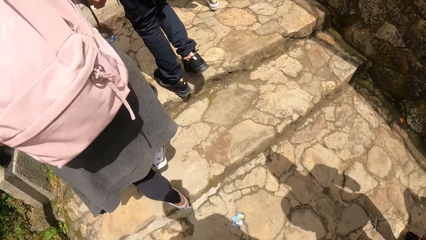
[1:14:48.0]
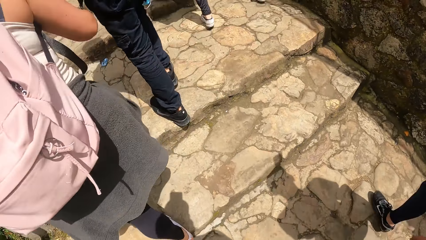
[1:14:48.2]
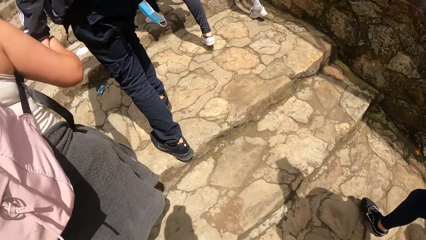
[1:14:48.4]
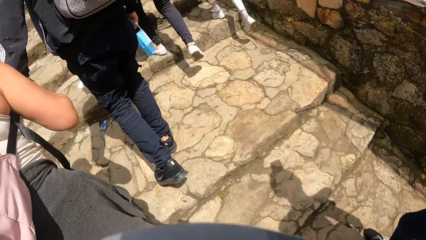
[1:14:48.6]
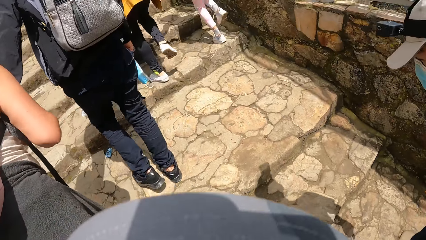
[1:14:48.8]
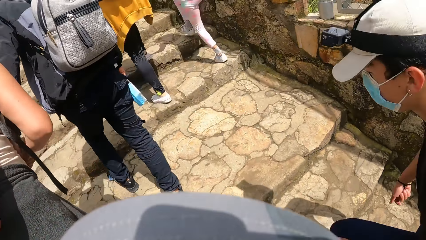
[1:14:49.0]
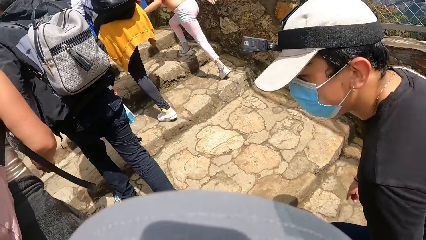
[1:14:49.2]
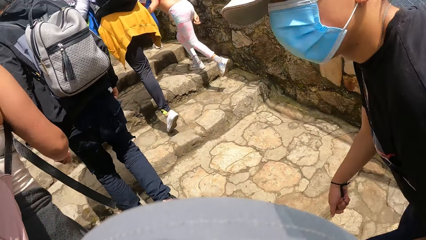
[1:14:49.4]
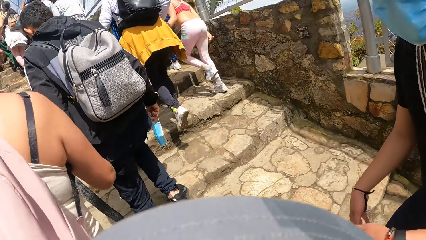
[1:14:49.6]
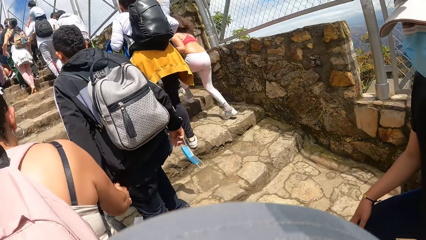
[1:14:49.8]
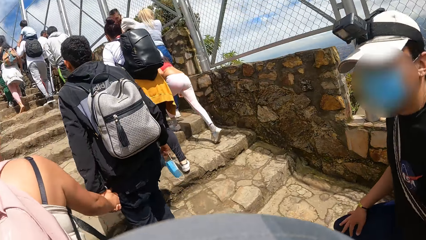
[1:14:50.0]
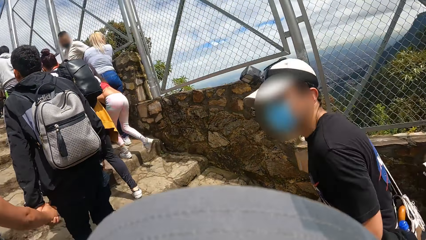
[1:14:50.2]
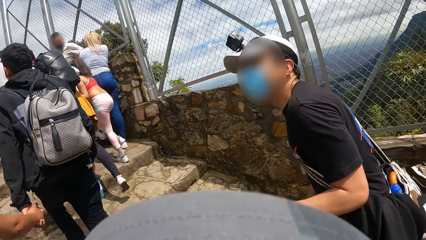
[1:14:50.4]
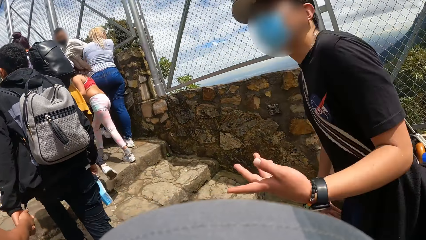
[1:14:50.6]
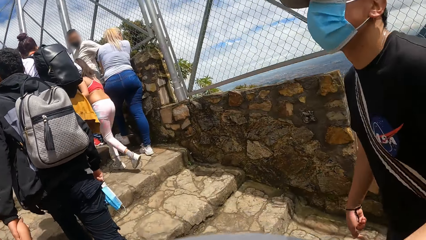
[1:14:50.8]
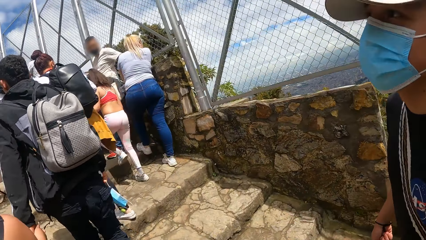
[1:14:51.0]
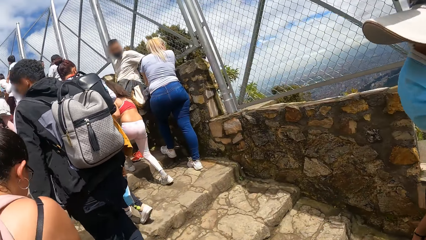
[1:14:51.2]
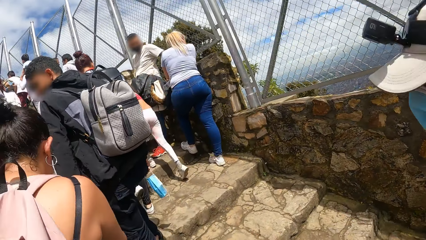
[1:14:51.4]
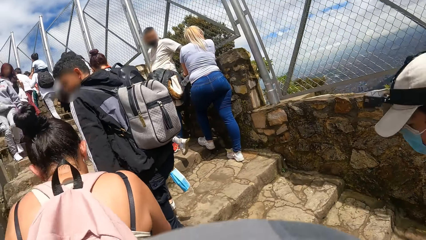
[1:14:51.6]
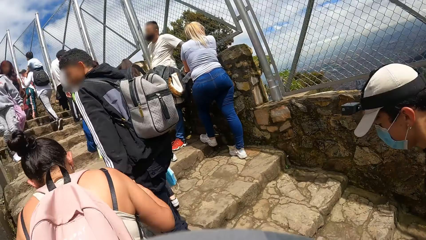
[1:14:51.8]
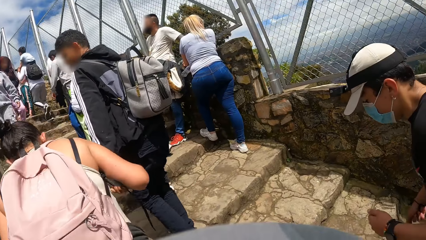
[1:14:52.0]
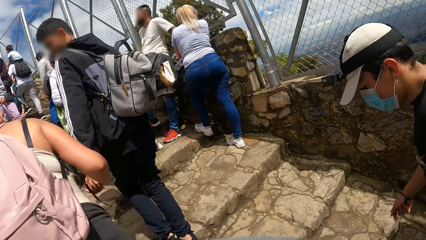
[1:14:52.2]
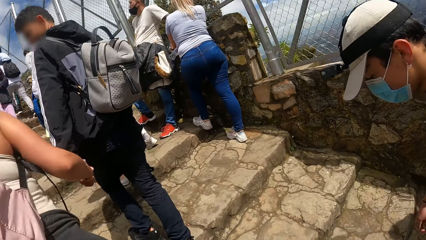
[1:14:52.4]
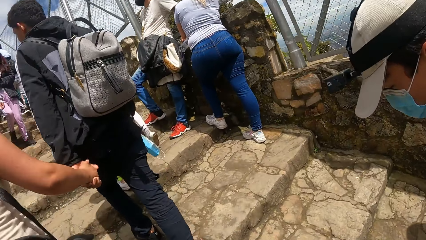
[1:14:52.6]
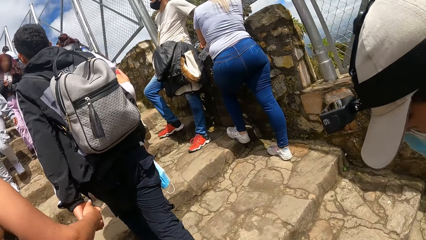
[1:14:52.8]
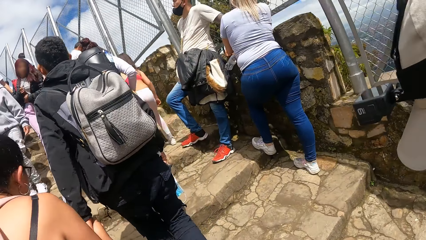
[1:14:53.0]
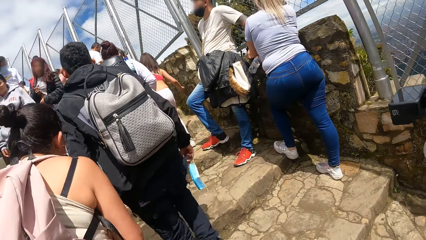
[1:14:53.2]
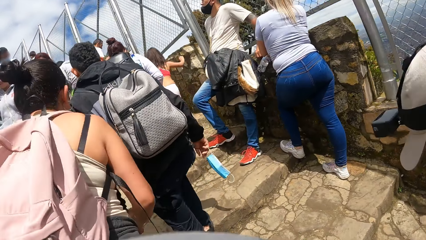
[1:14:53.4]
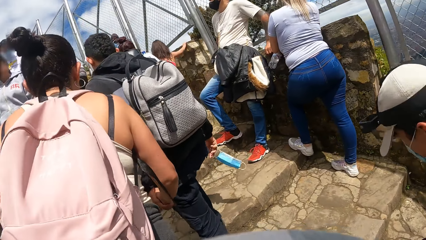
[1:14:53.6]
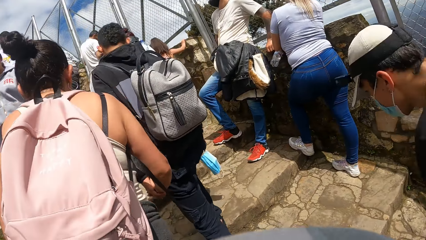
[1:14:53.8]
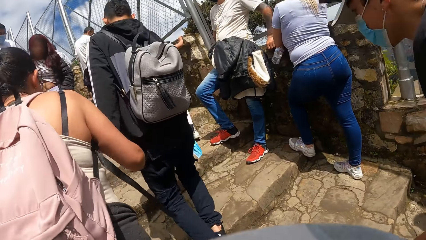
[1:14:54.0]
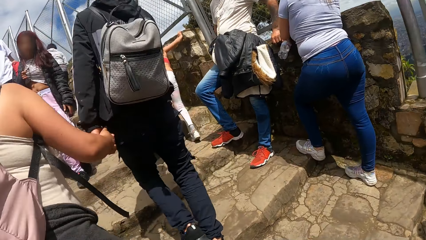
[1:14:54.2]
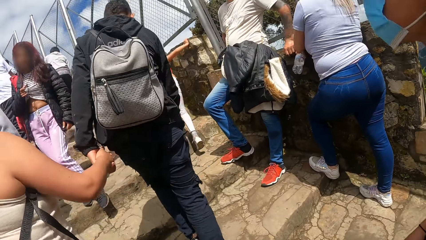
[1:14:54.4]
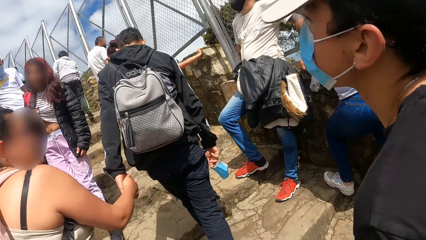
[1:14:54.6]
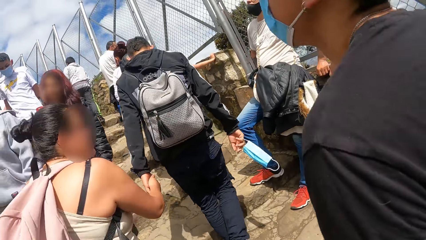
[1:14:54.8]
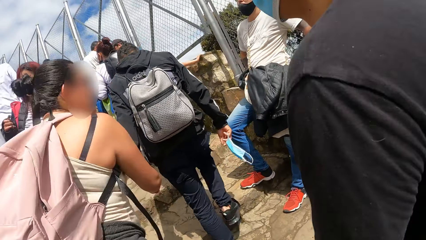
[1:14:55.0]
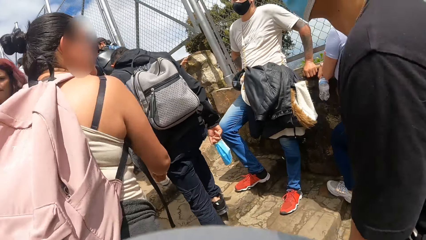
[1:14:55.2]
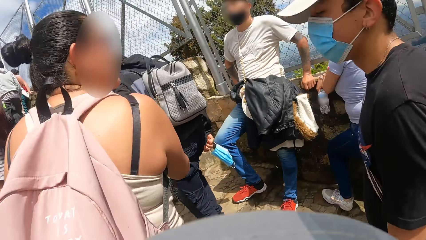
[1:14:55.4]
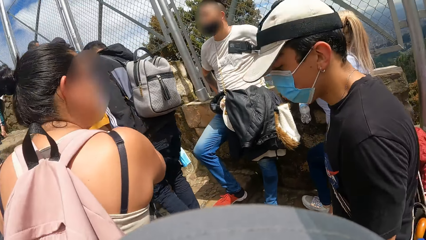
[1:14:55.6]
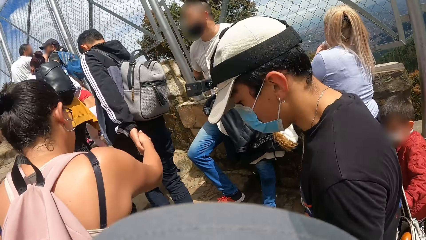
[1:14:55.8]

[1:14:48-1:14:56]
A man places his right hand on his right knee. The man interacts with the camera wearer.

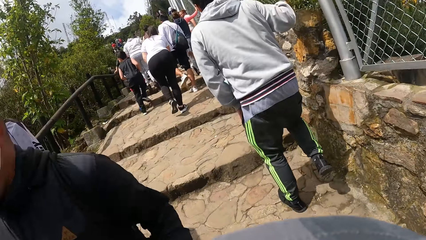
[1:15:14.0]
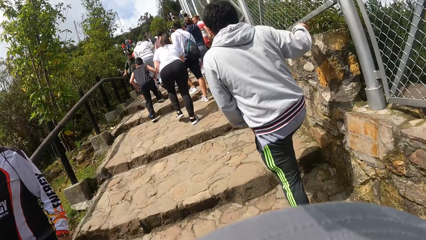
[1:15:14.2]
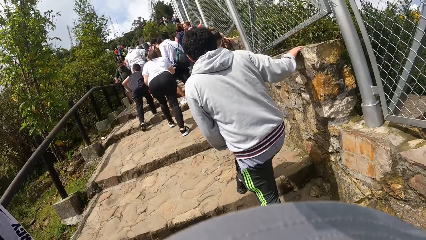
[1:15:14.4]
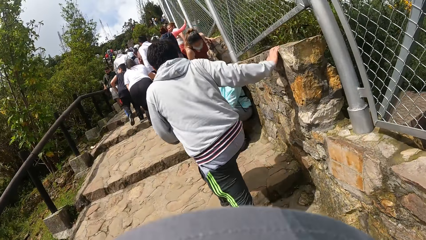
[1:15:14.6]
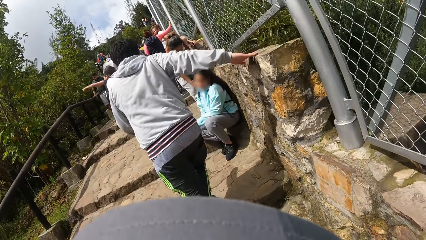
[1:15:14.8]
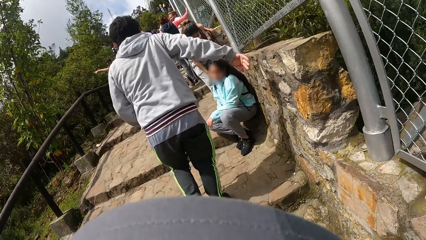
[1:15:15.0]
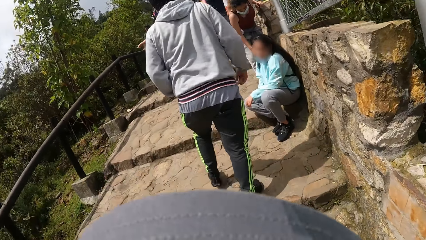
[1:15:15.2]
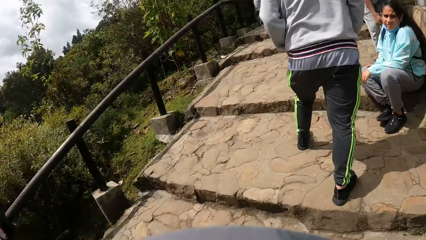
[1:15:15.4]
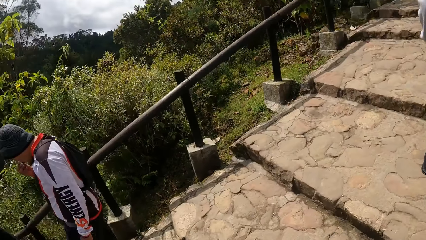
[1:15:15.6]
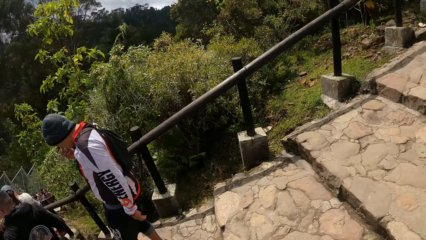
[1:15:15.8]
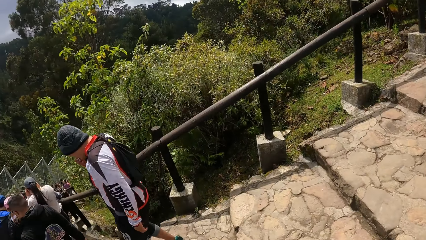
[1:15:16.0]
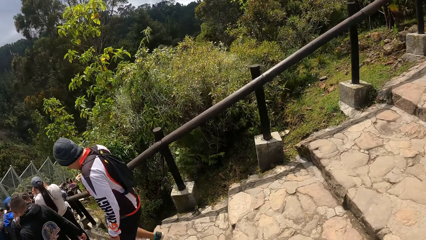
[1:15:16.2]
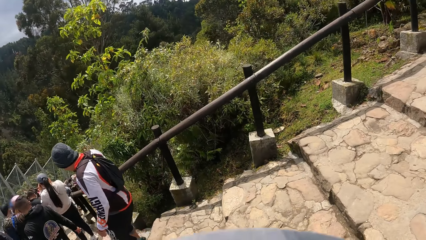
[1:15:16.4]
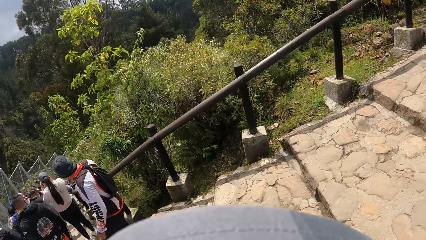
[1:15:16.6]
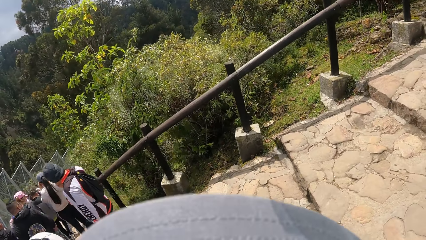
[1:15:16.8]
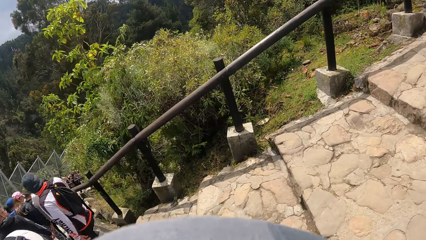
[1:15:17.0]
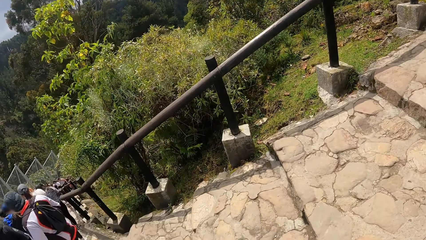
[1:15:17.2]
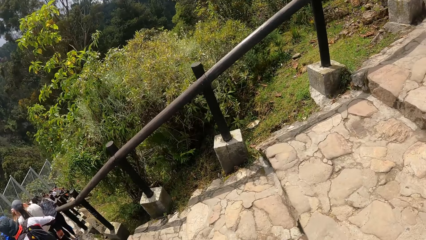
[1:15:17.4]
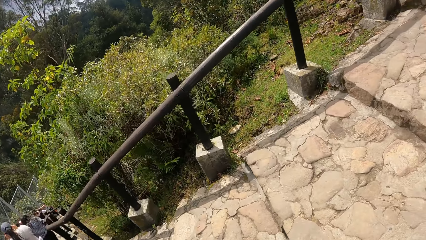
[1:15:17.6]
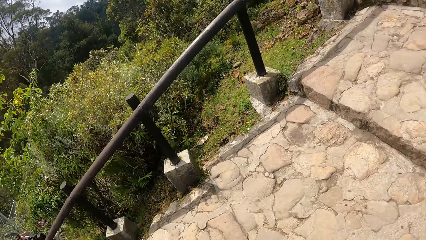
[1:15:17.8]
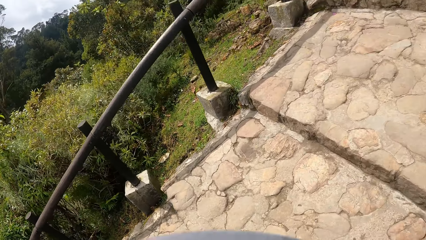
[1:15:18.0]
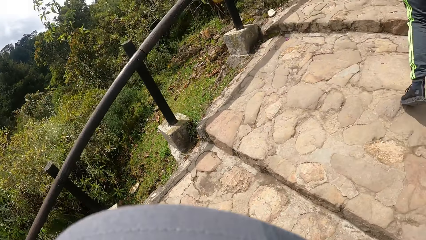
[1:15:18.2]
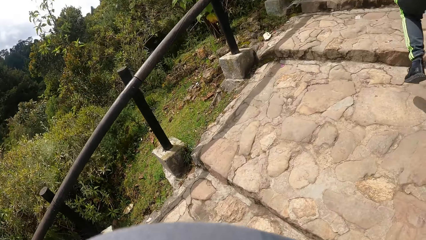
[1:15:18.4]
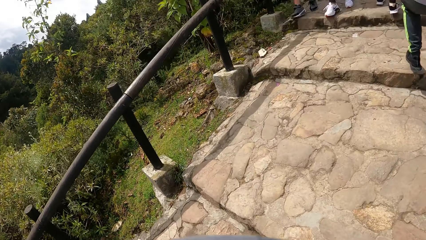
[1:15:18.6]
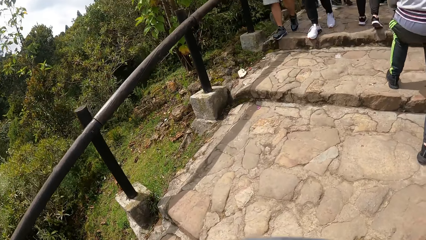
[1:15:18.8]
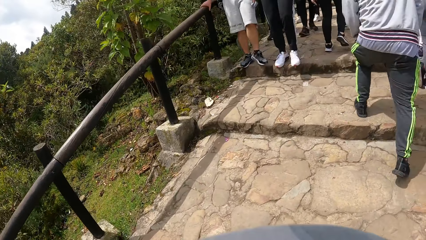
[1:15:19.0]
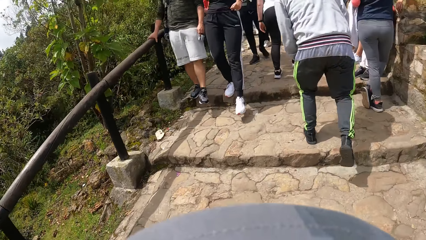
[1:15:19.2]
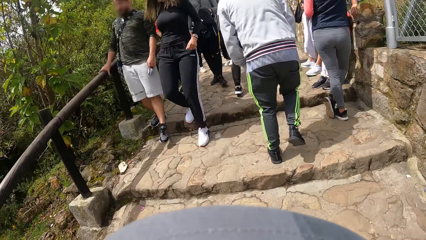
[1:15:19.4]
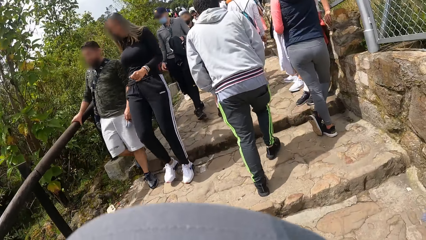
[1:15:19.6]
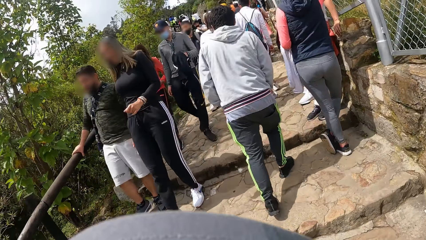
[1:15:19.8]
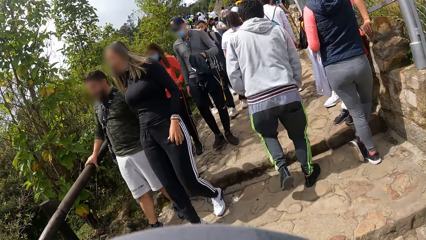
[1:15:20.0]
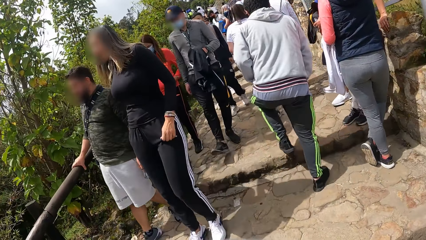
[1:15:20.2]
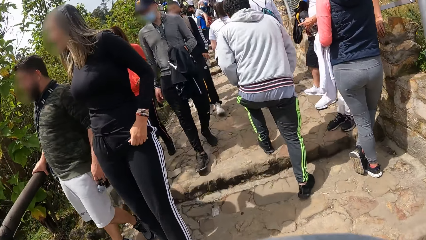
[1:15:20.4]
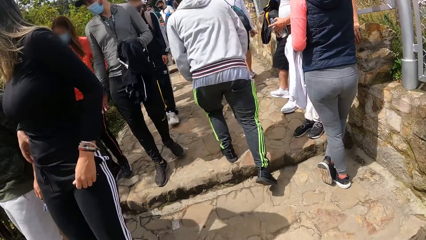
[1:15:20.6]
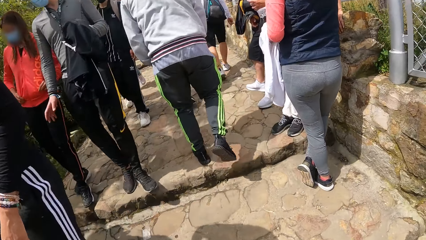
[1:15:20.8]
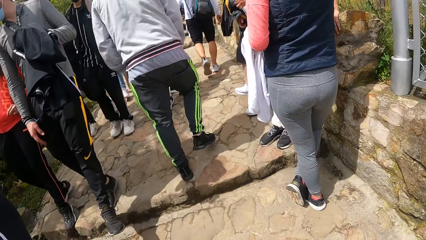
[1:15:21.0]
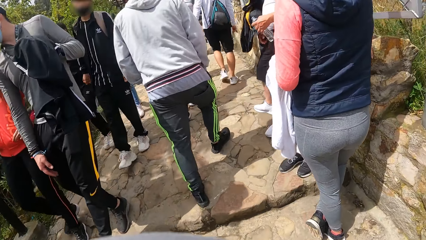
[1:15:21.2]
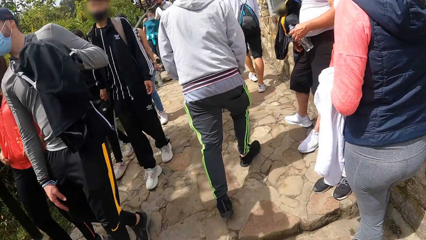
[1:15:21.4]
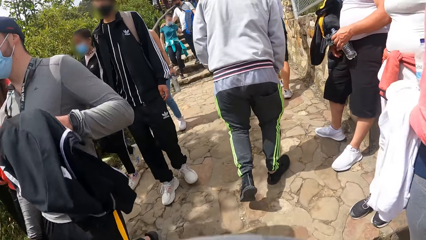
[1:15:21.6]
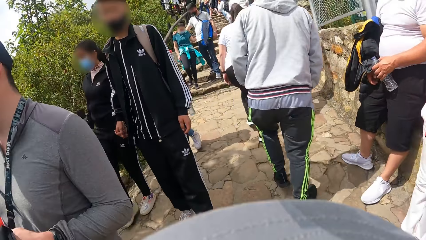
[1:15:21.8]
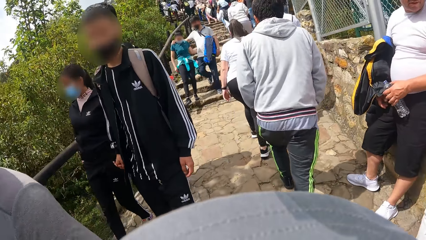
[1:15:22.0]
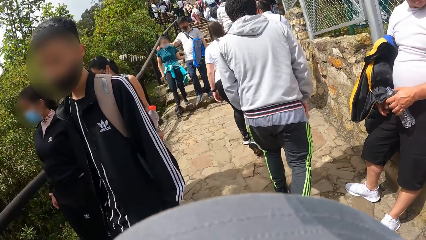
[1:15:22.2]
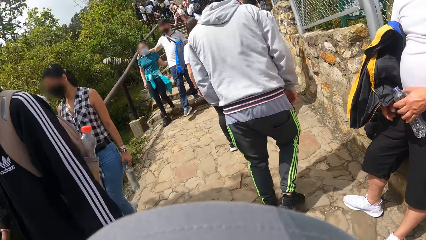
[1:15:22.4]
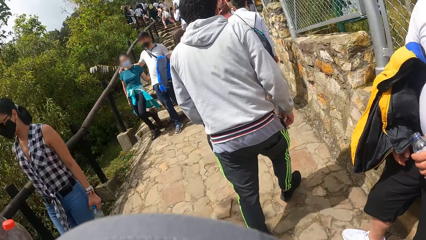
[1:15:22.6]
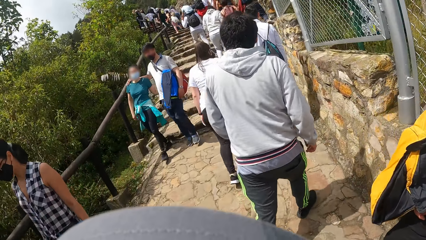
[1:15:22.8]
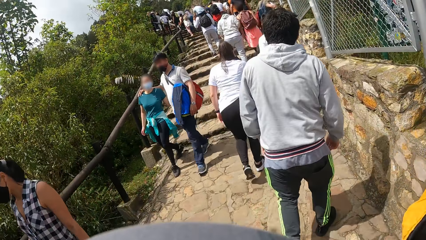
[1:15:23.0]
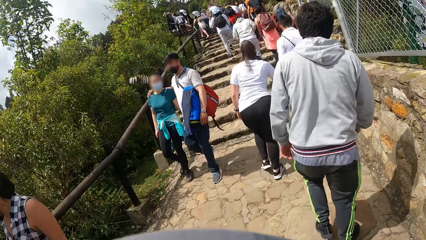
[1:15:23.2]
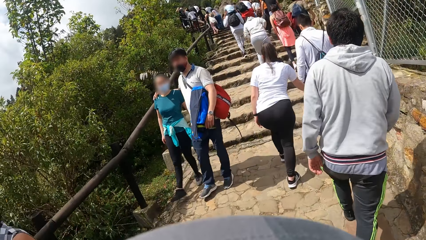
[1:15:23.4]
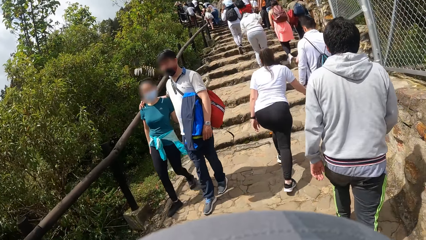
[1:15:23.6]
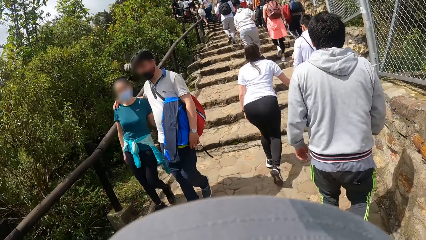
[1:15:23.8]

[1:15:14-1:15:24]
The camera wearer looks around. They walk.
